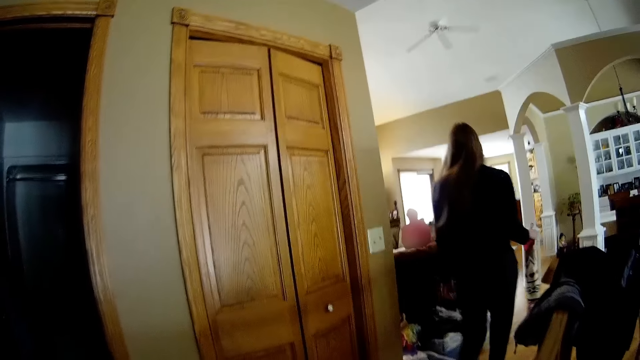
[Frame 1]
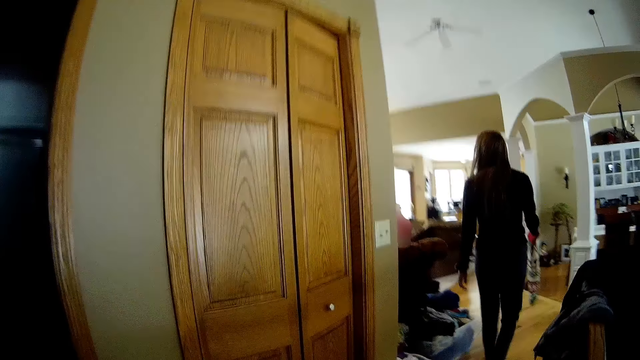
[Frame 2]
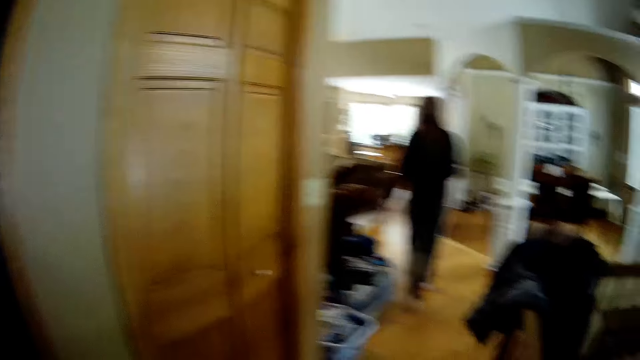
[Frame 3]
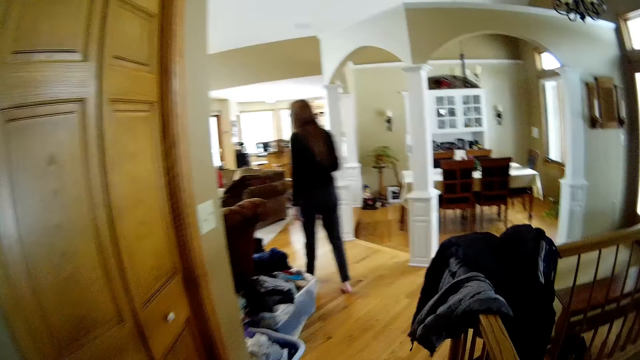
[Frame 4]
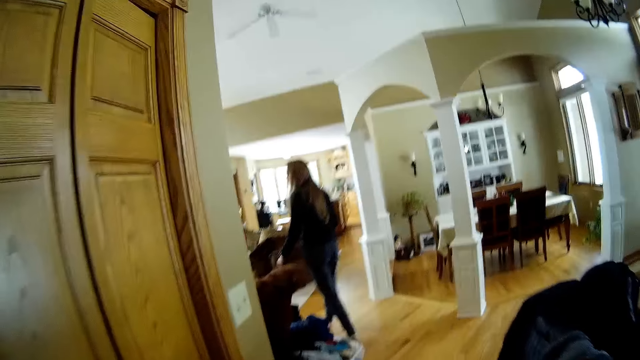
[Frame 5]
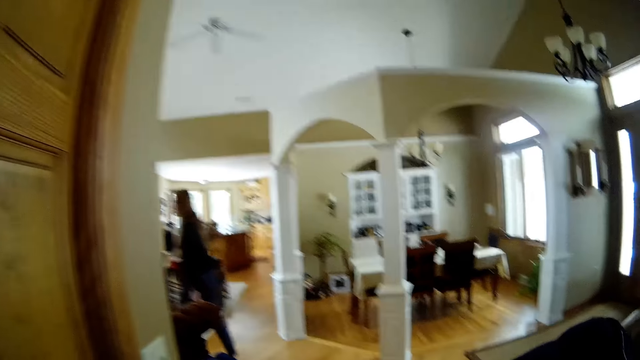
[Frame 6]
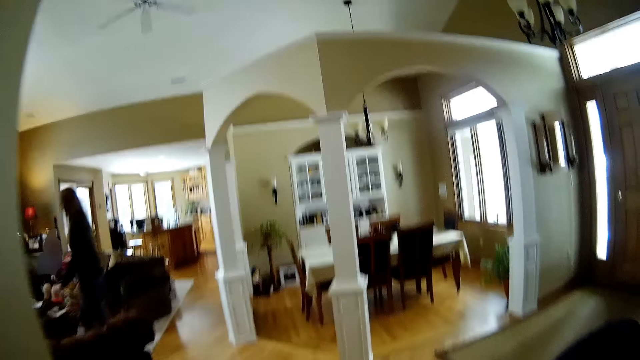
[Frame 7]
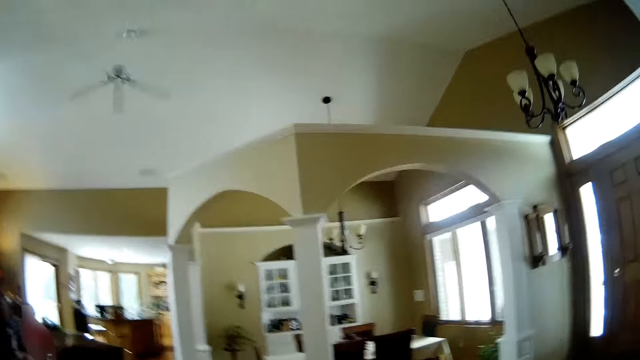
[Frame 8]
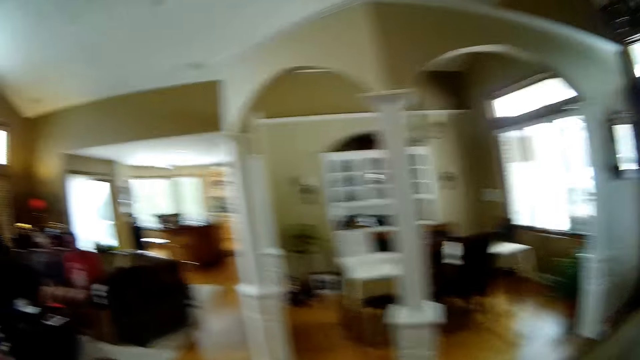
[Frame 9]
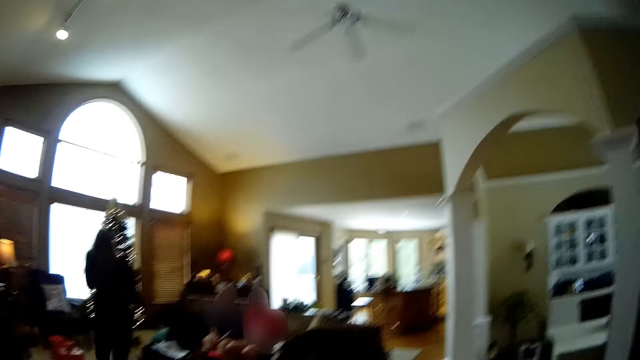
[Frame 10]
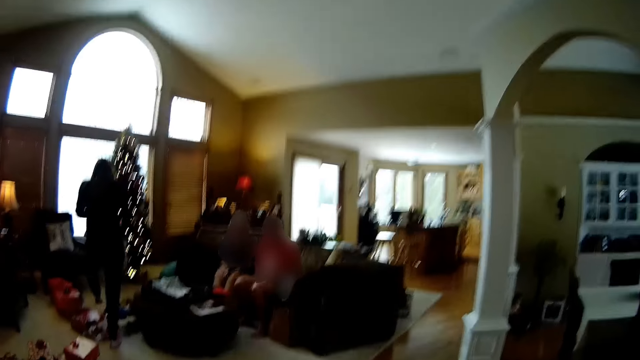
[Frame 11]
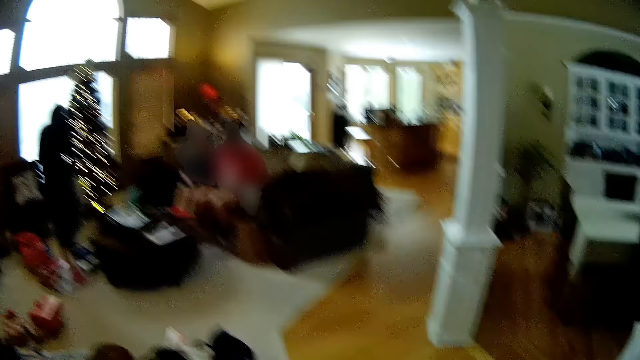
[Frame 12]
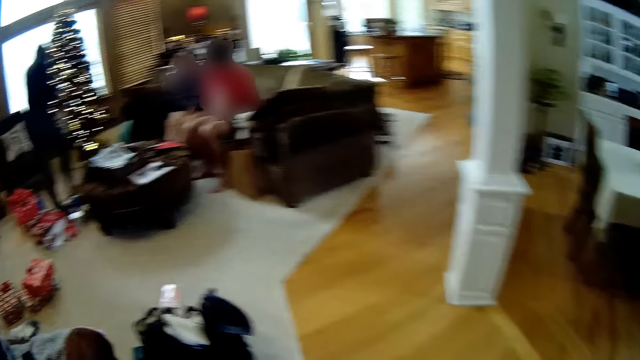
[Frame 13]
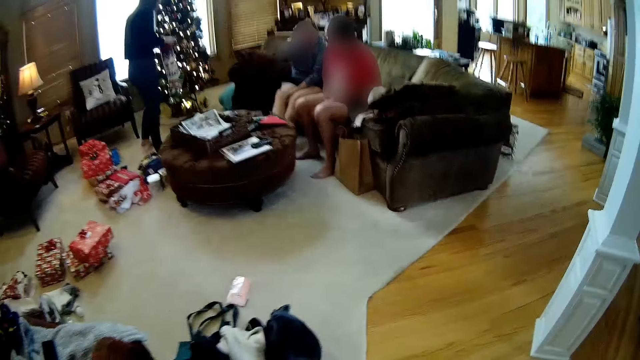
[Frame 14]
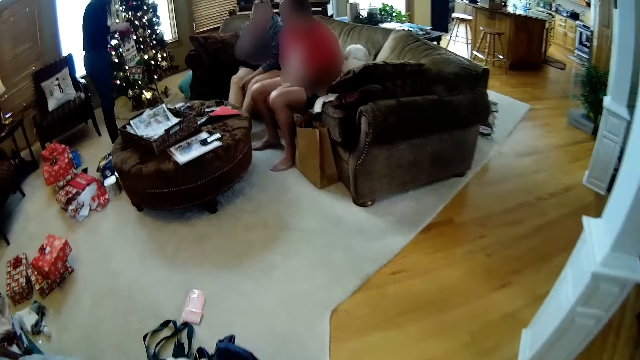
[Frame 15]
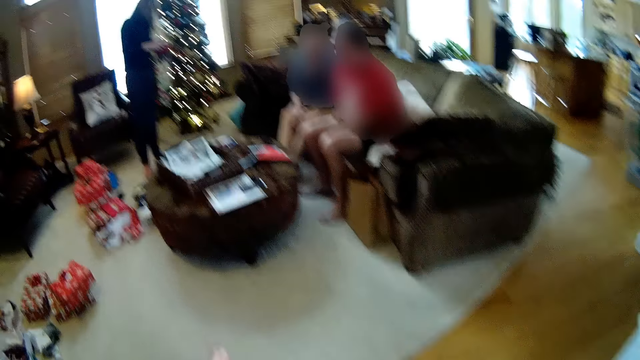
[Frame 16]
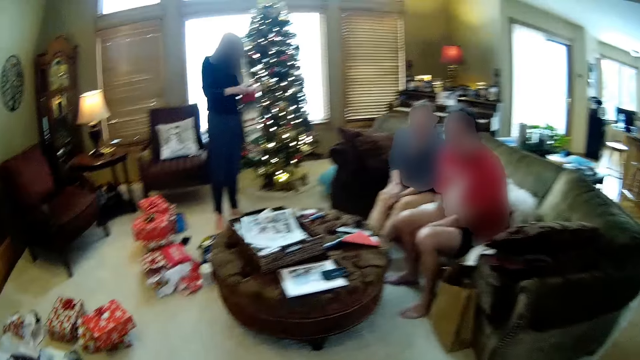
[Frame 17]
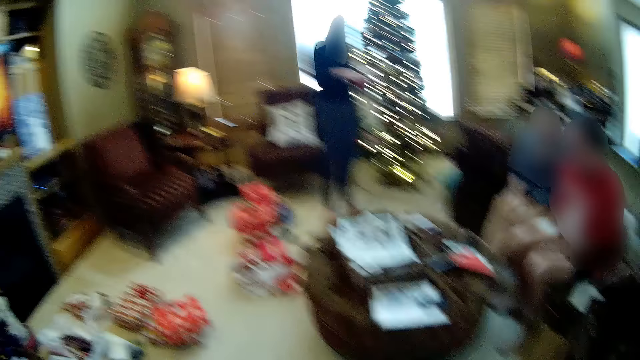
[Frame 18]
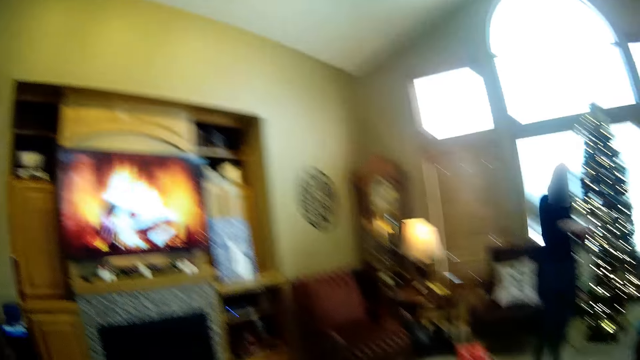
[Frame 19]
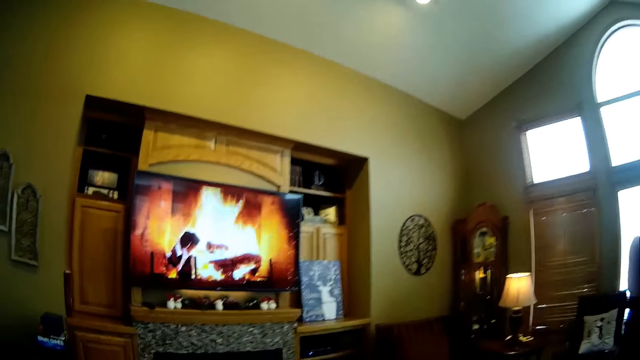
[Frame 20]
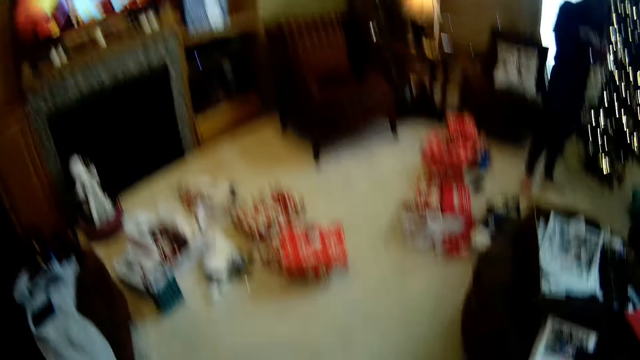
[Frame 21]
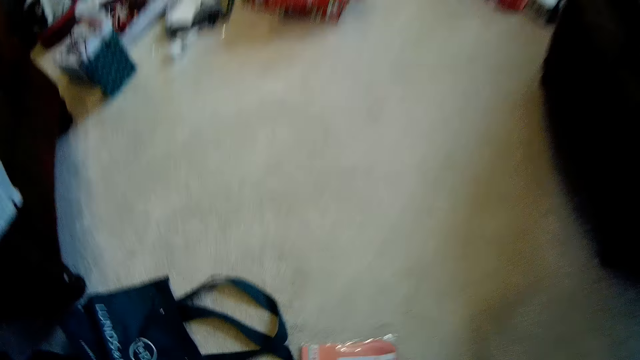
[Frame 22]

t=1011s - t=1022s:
A man walks around the house. The camera wearer walks around the house.

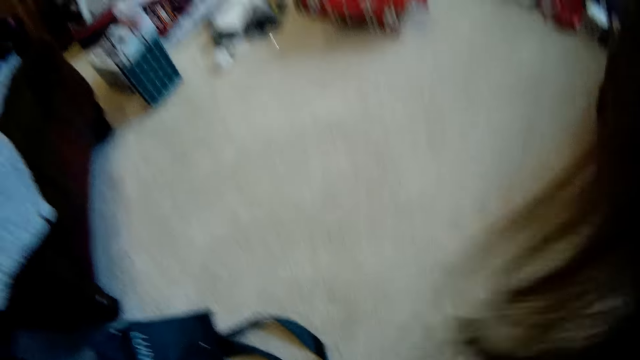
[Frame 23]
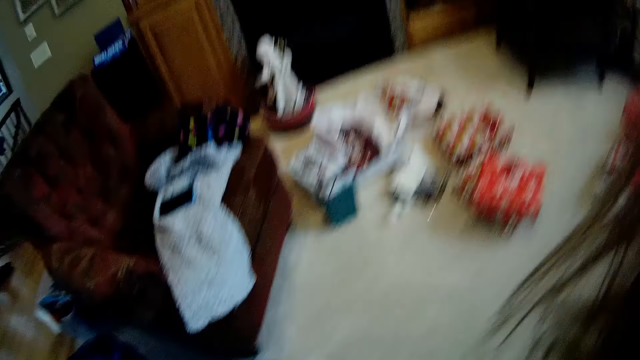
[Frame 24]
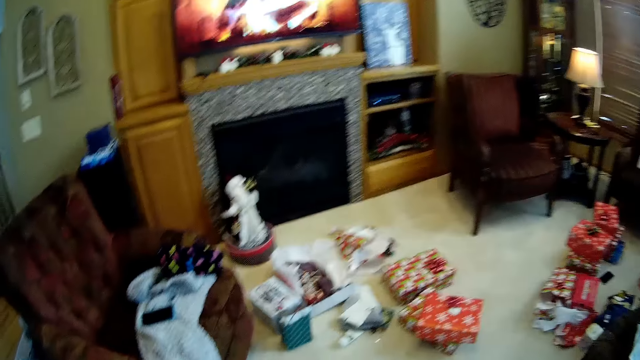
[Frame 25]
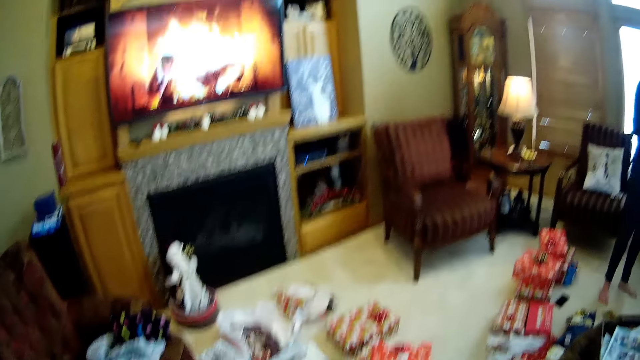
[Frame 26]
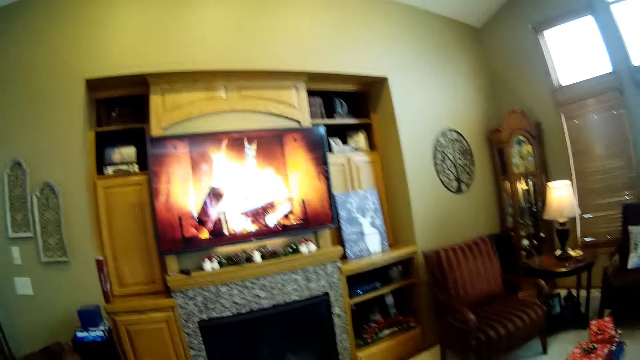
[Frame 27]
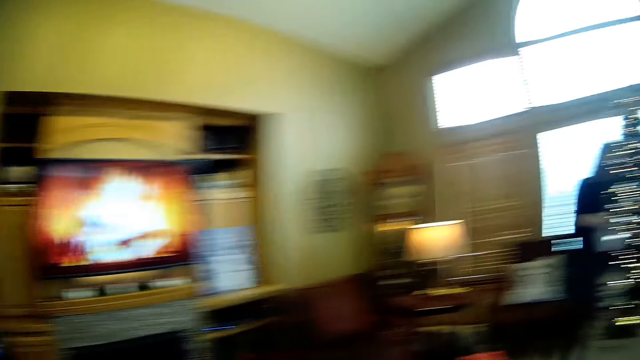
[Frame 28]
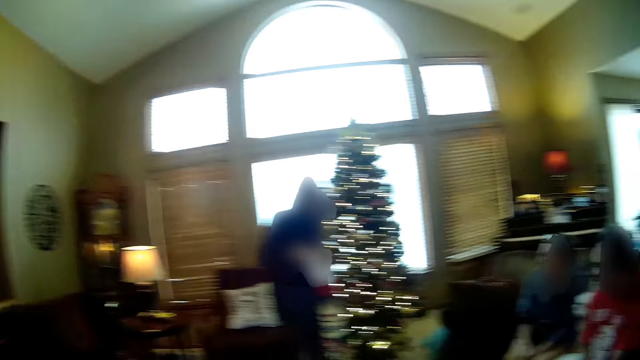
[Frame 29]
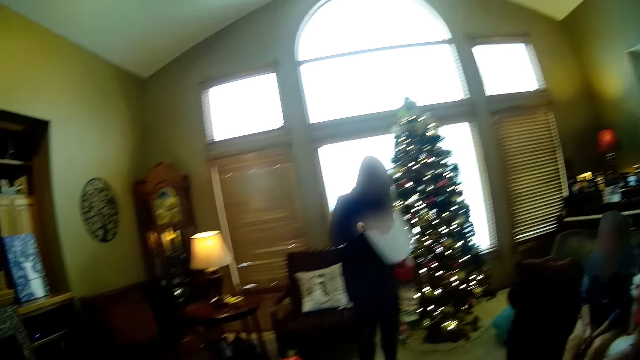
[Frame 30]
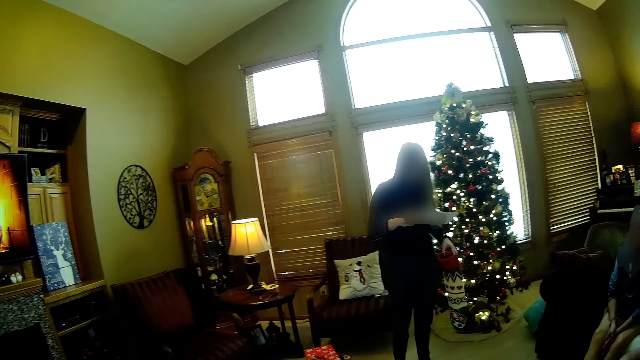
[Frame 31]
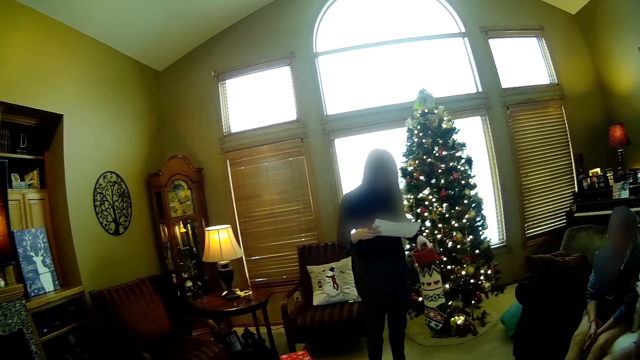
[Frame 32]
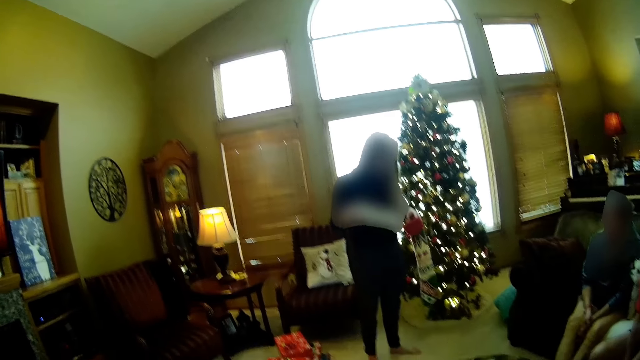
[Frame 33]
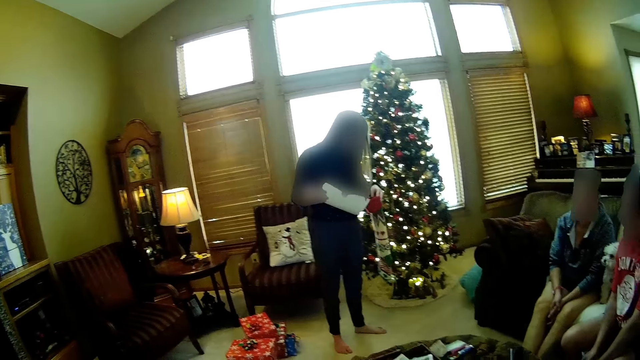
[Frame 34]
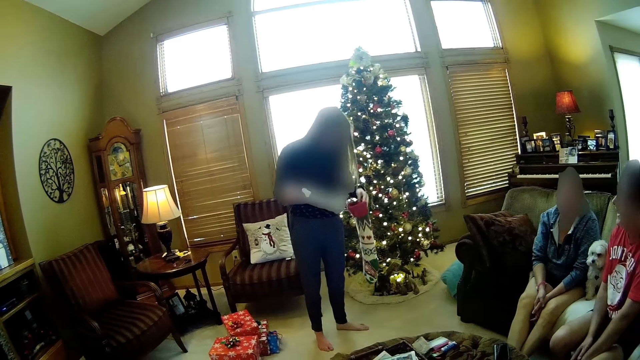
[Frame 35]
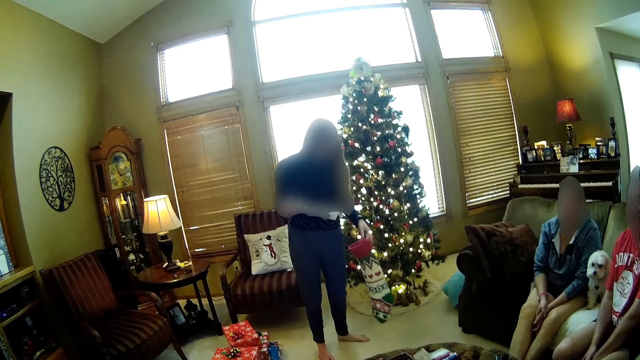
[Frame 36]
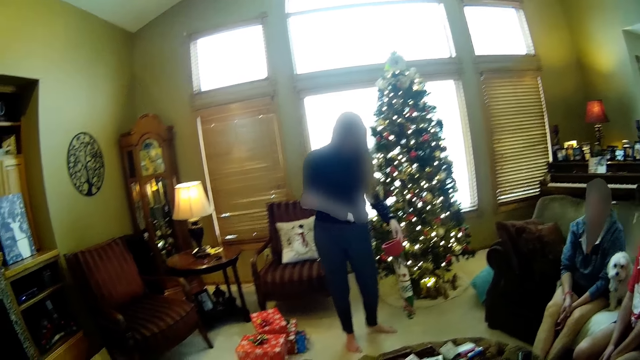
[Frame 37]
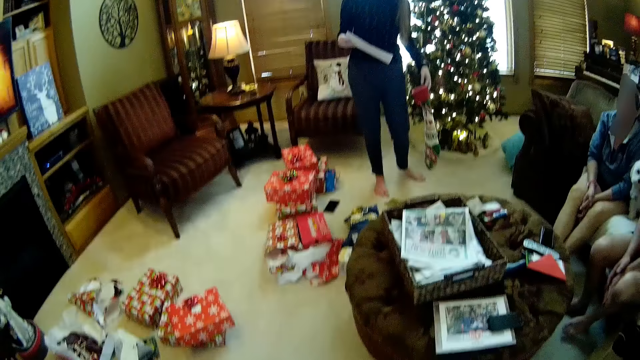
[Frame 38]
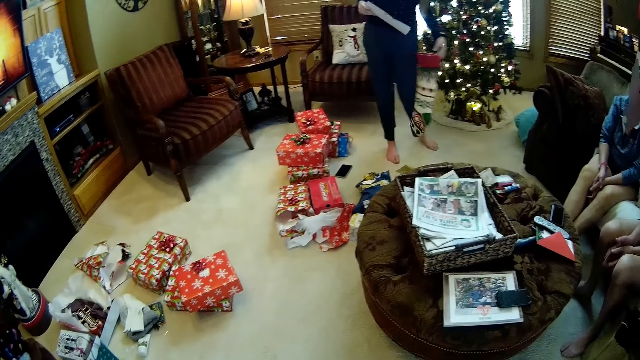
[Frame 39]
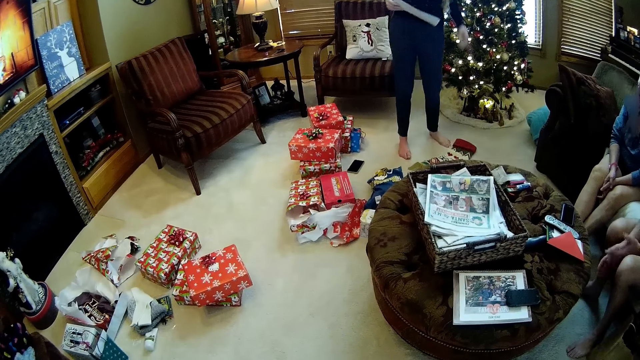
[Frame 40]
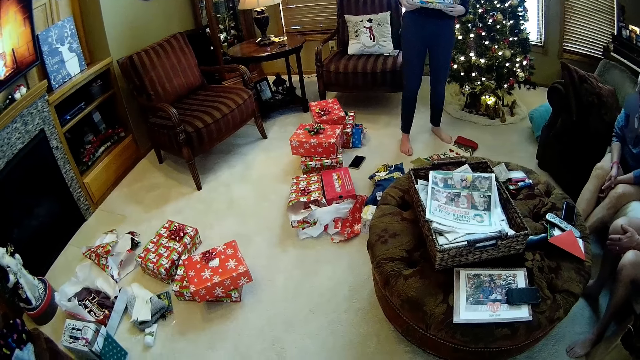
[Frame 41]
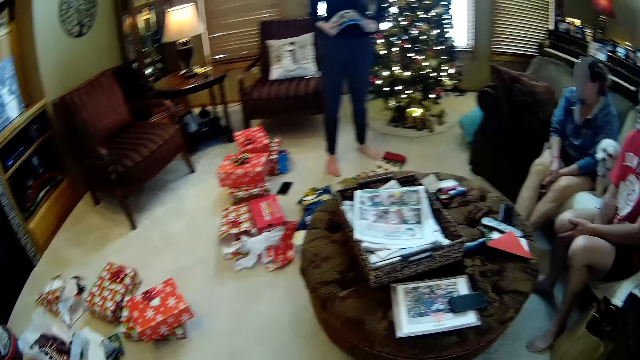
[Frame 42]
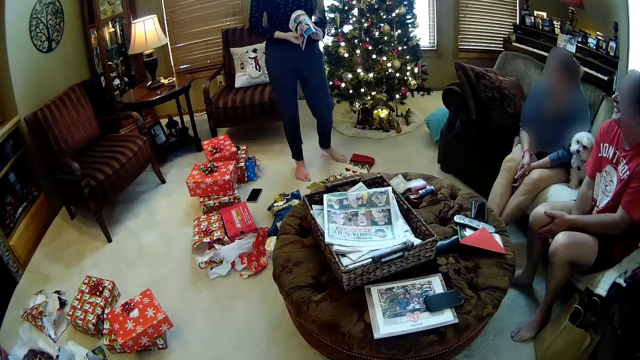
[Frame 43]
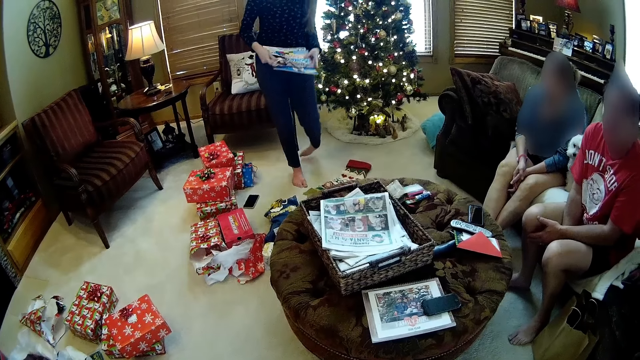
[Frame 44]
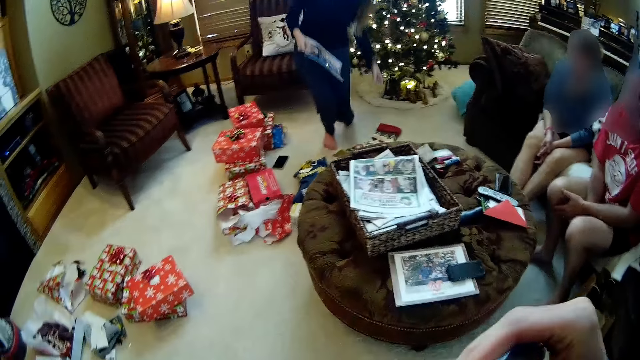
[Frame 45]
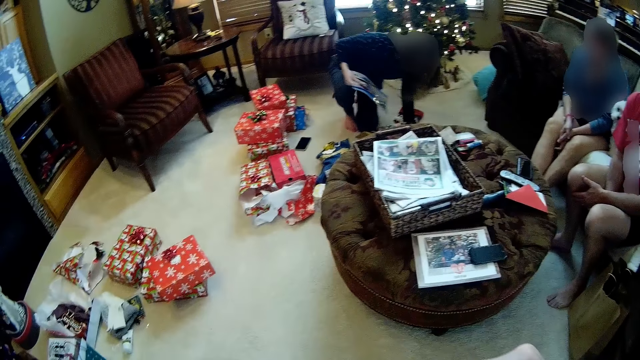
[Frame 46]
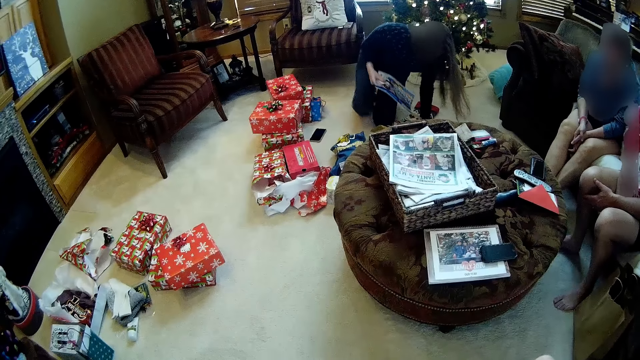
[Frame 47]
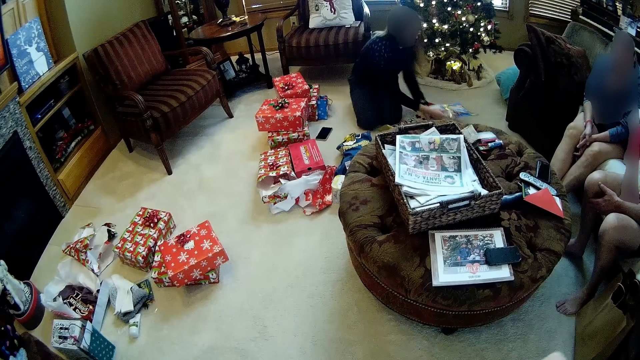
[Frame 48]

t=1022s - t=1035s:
The camera wearer looks around the house. The woman takes out a book from the gift sock with her right hand and reads a paper. She drops the gift sock in her left hand on the floor, folds the paper and sits on the floor.
